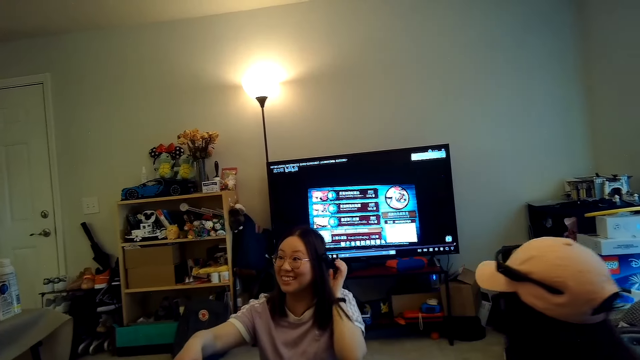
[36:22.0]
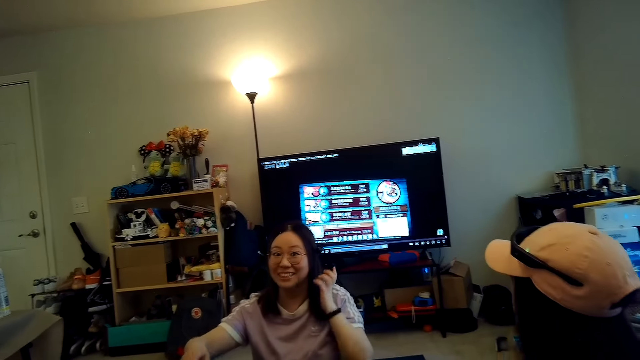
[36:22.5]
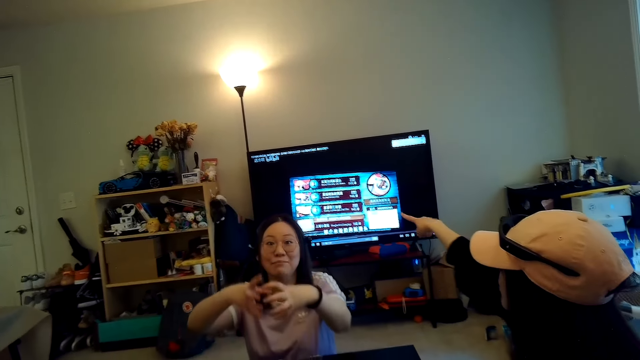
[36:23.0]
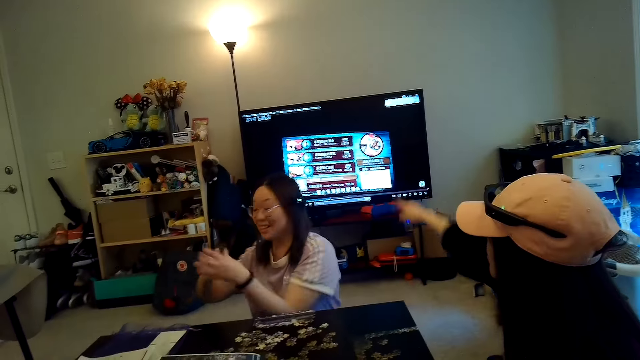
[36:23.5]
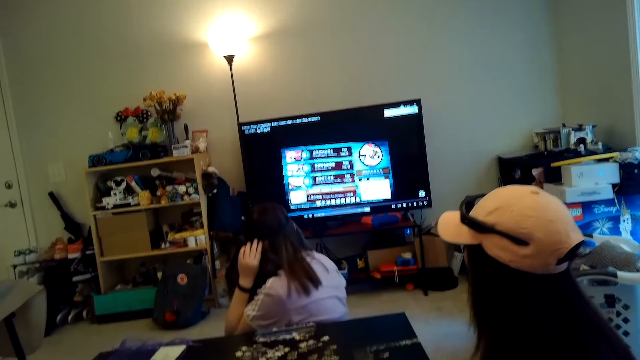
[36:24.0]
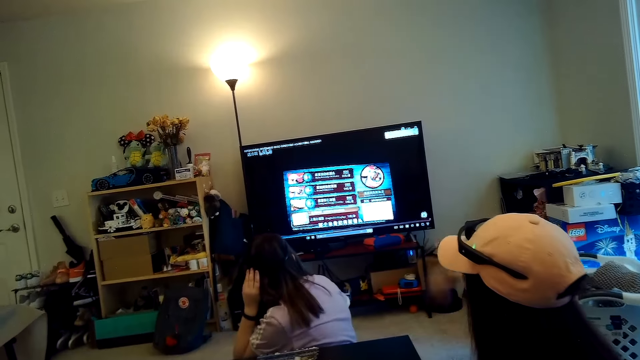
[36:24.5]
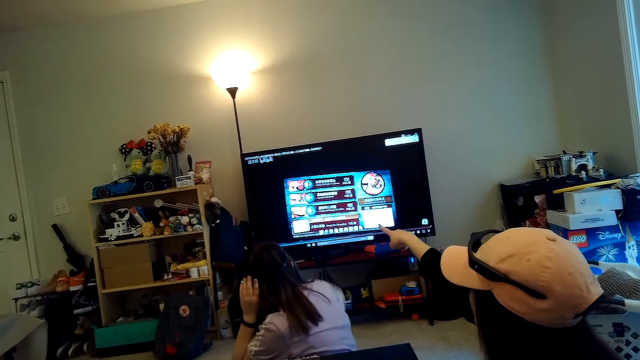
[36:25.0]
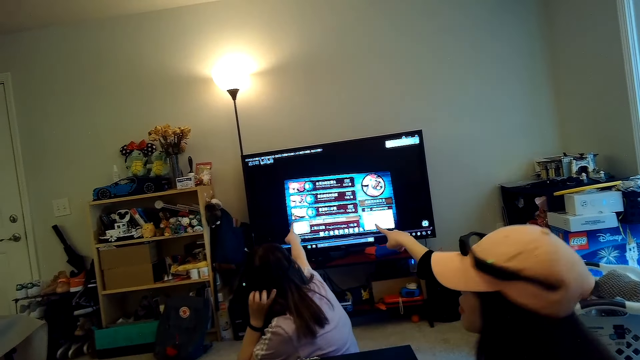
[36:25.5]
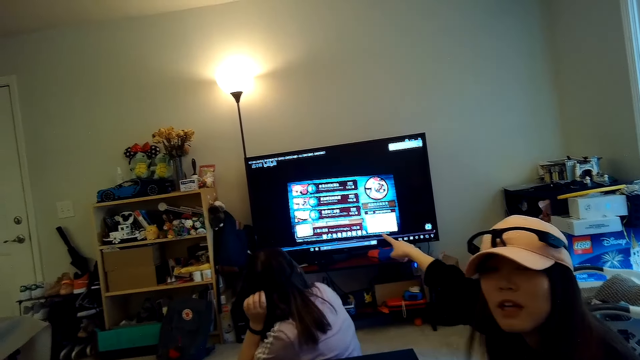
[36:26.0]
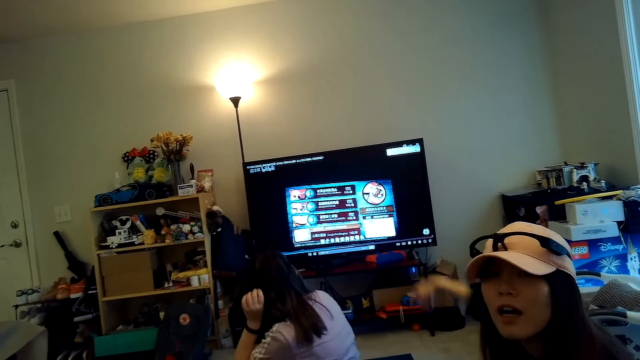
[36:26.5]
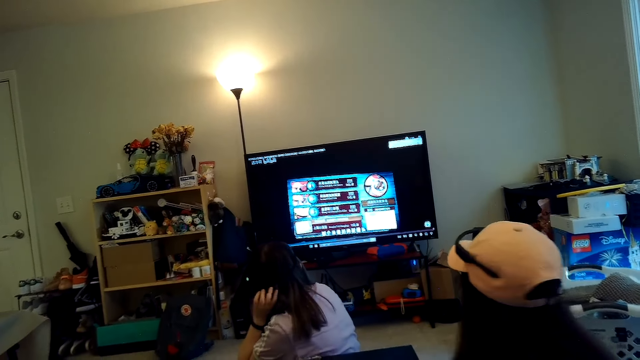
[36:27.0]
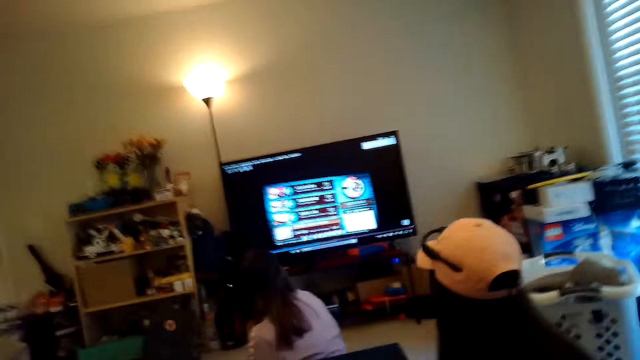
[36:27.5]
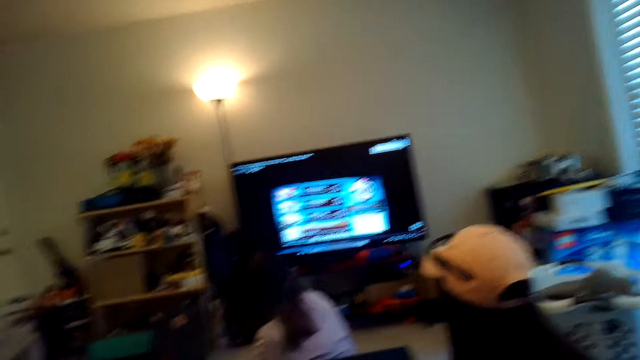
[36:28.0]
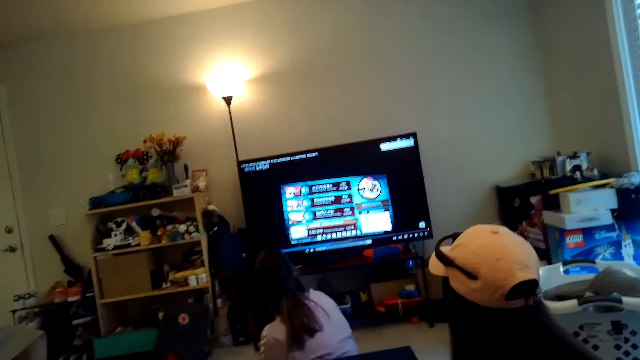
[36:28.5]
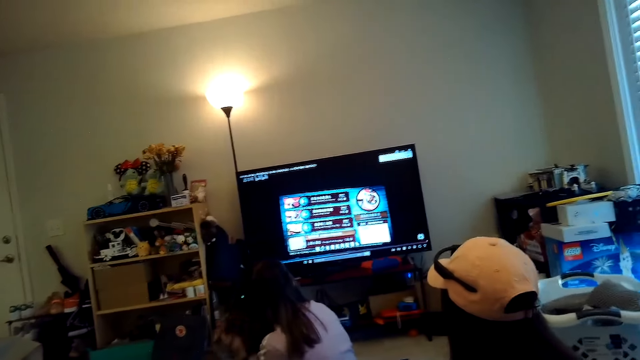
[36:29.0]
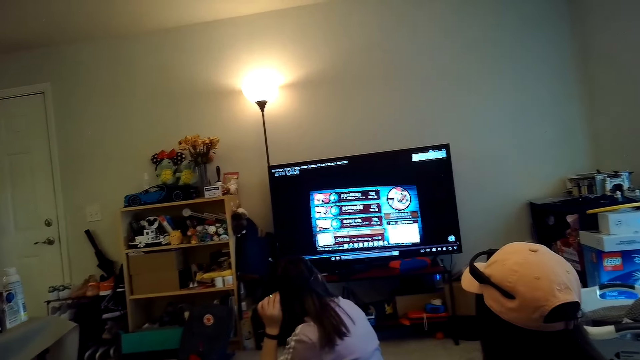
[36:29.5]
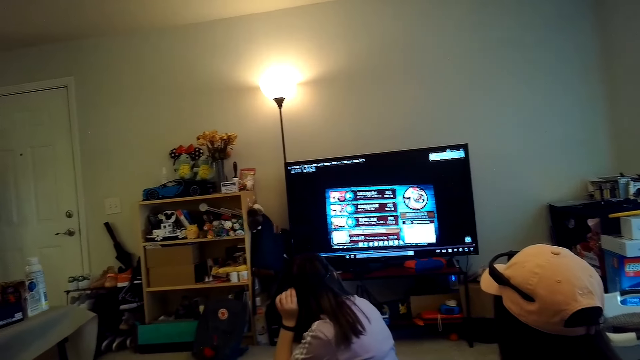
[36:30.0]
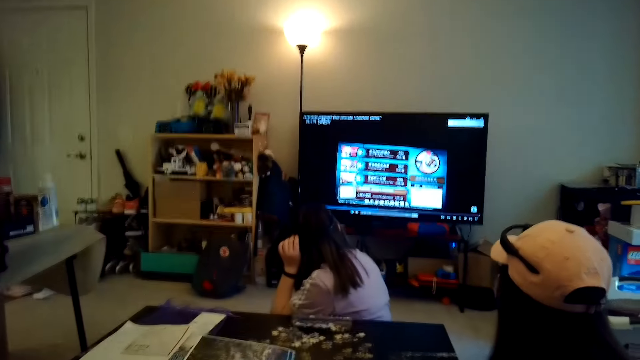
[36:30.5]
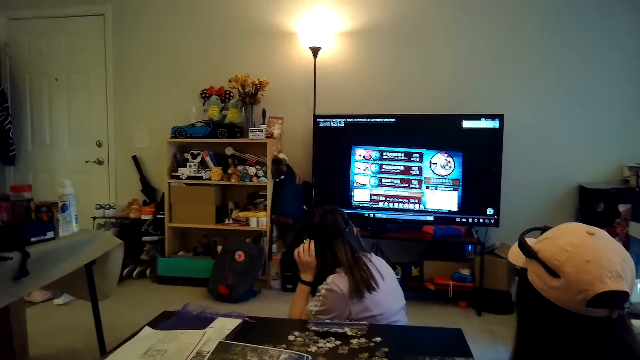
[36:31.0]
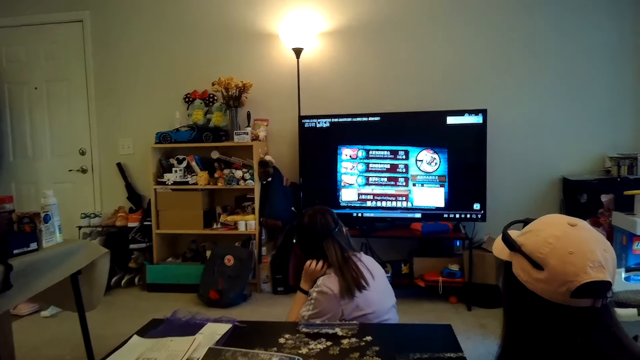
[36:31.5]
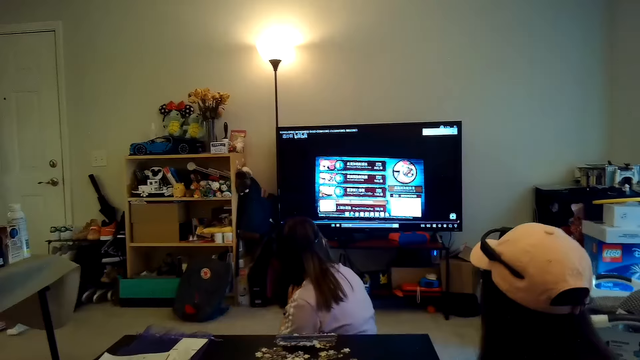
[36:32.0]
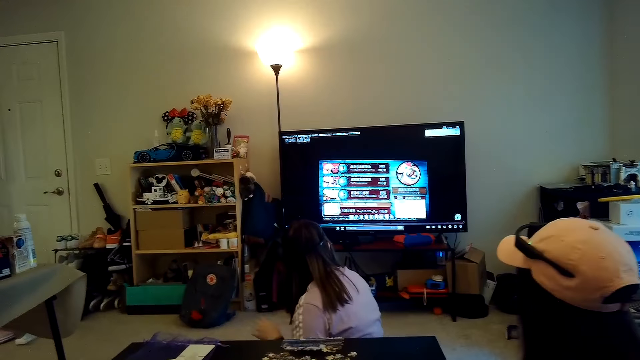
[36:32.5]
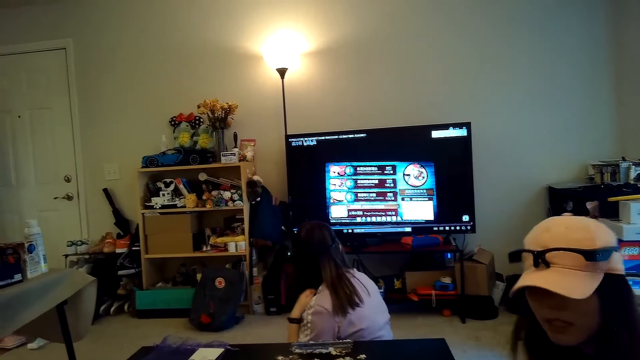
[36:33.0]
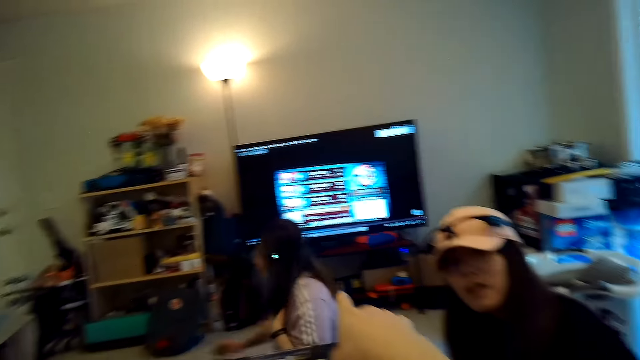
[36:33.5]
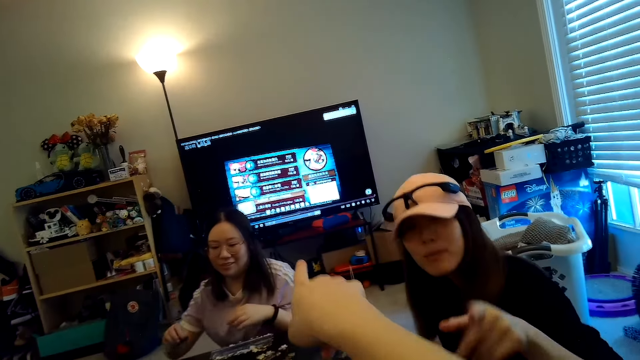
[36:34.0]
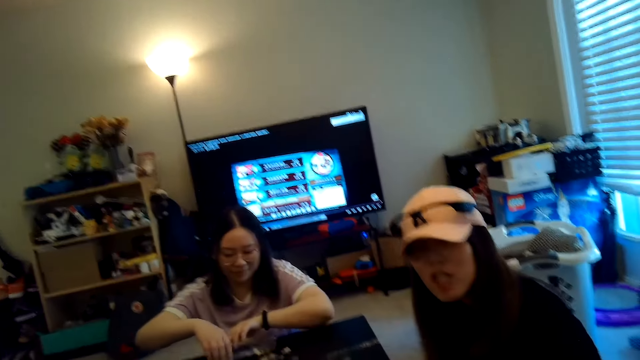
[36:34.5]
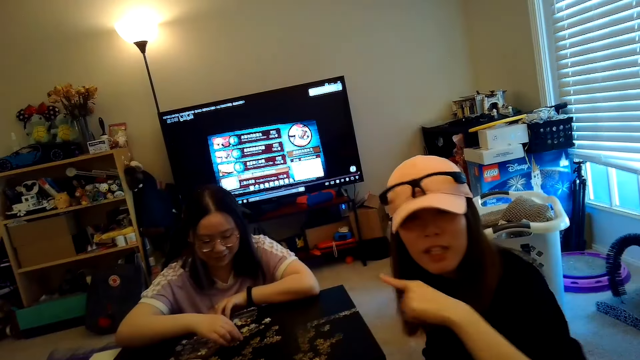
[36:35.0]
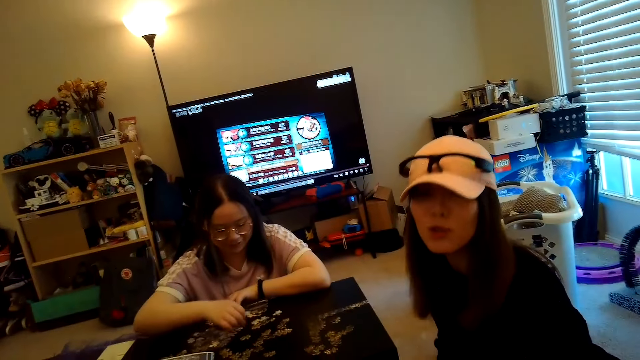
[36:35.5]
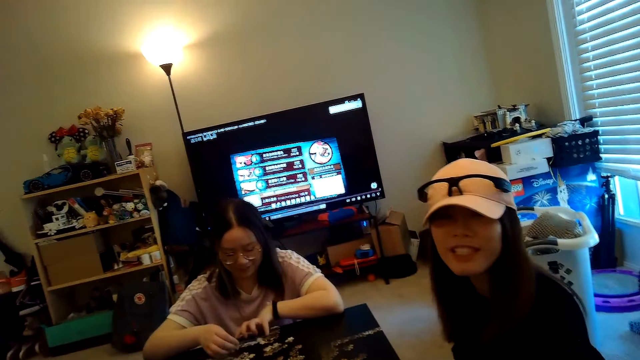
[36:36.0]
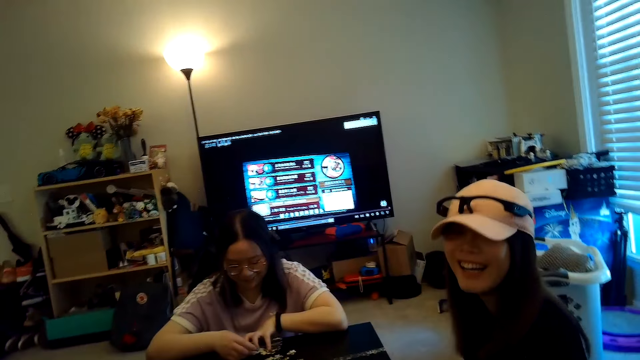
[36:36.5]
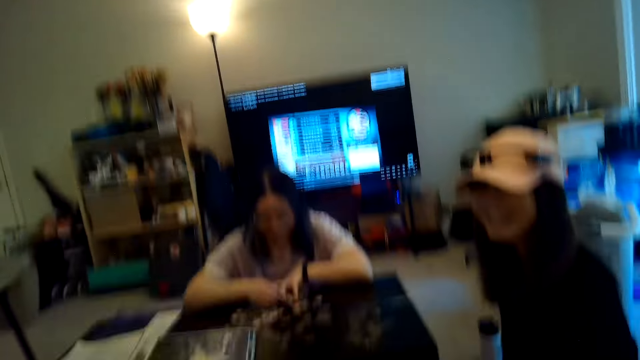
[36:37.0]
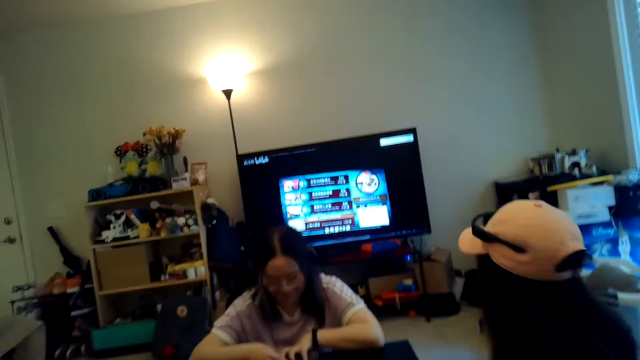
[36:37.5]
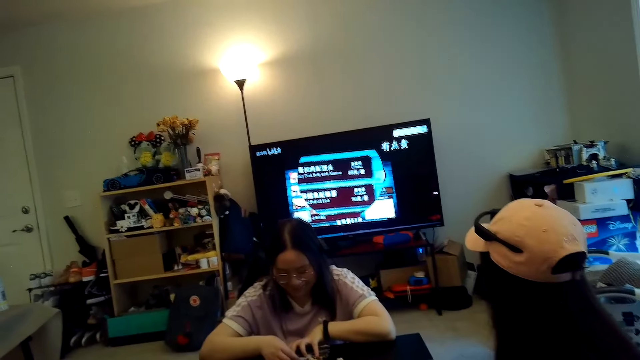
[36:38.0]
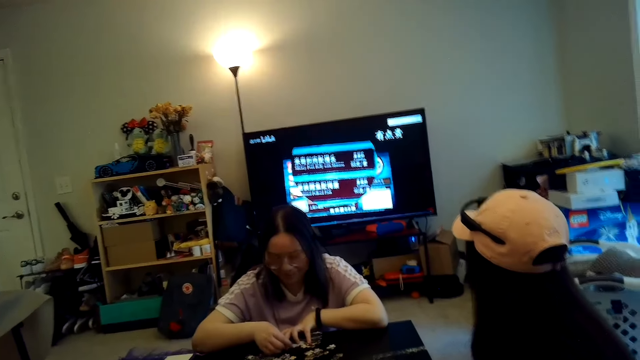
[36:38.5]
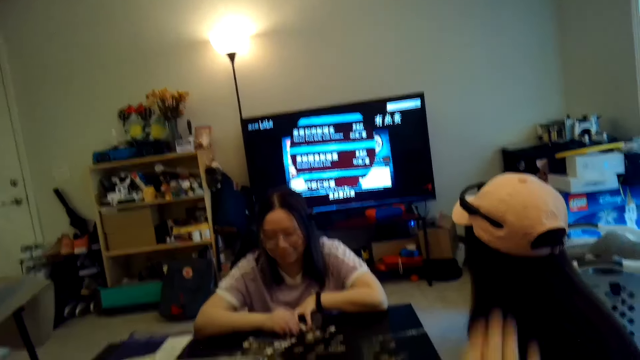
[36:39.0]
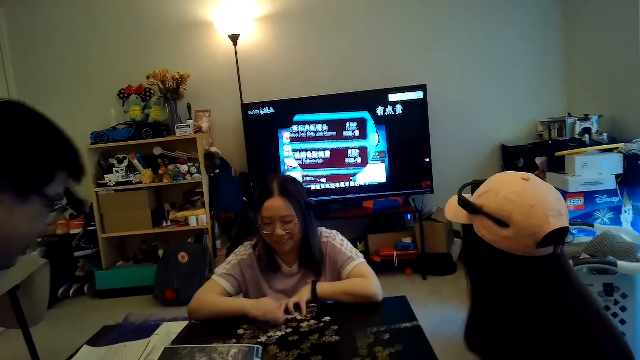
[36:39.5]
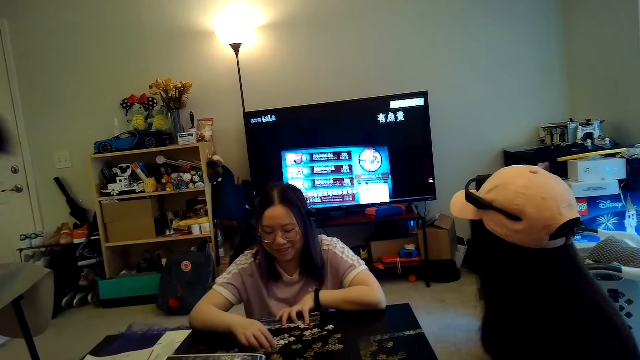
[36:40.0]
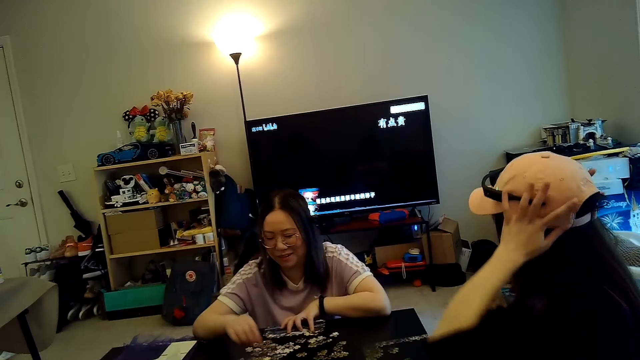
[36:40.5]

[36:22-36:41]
A woman points at the TV. Another woman points at the TV. The other woman watches the TV. The first woman watches the TV. The camera wearer watches the TV. They point at the TV. The other woman arranges the jigsaw puzzle. The first woman talks to the camera wearer.

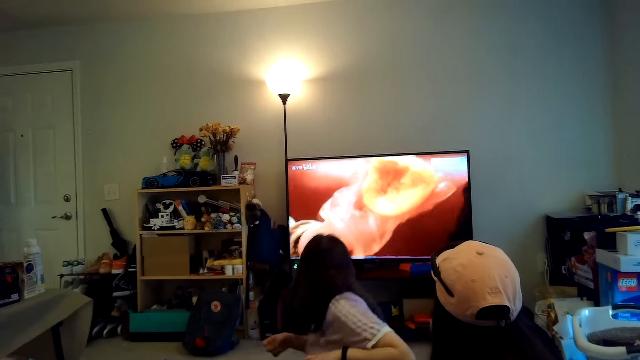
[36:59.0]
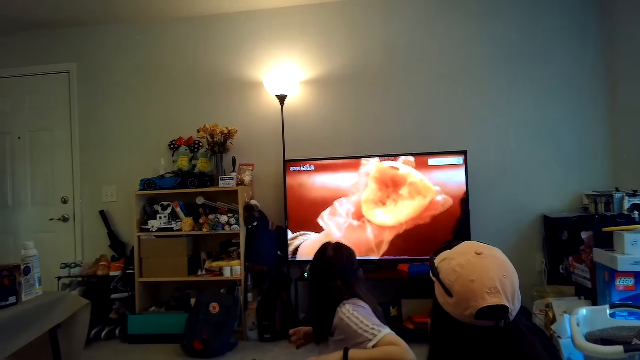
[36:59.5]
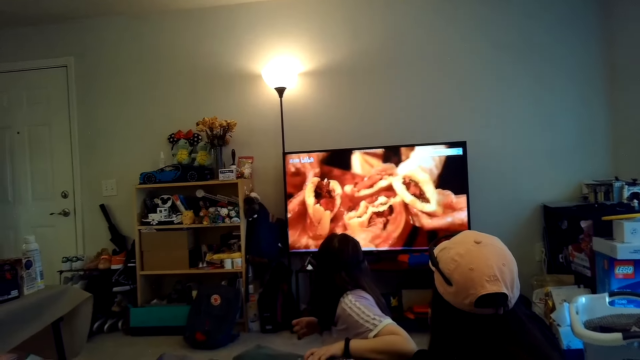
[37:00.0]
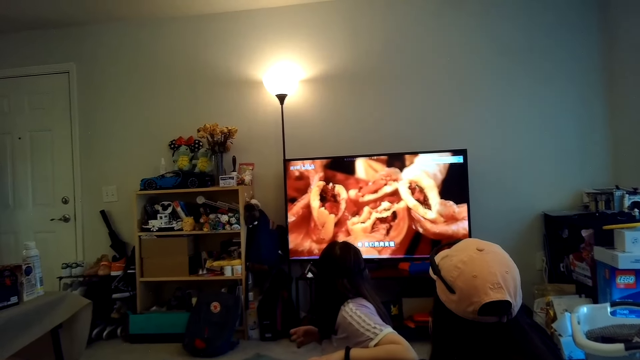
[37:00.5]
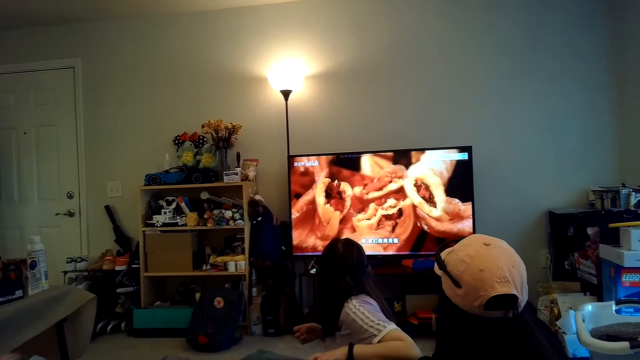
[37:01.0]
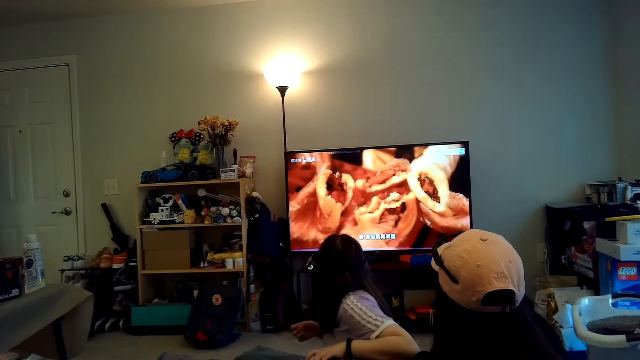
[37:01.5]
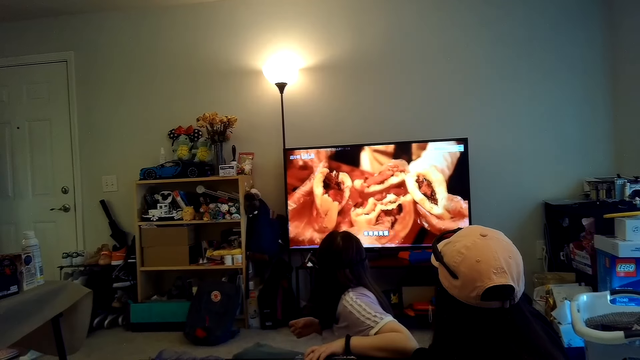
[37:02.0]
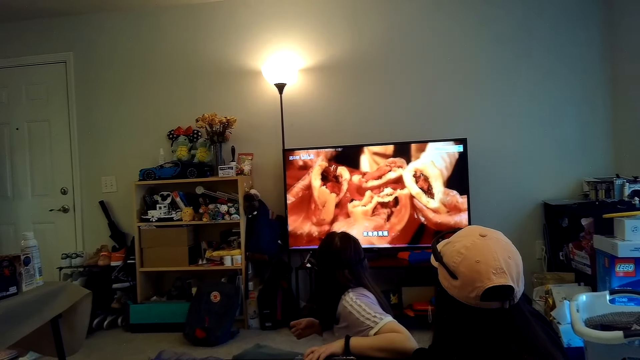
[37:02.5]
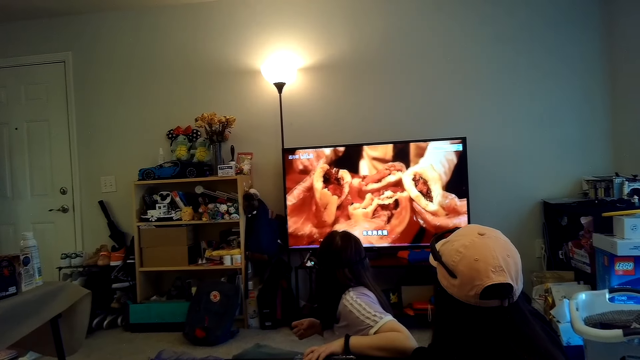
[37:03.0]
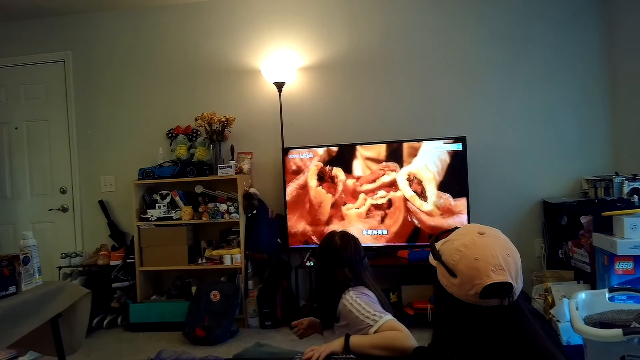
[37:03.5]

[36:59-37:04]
A woman watches TV.
